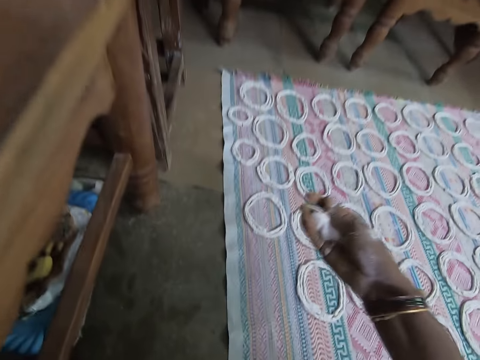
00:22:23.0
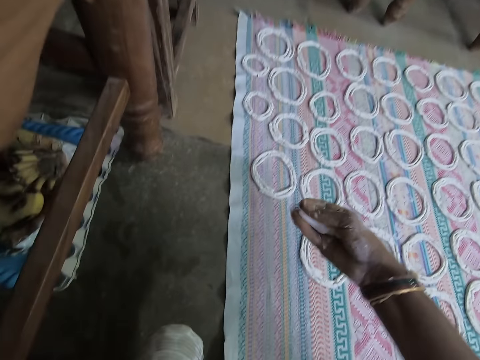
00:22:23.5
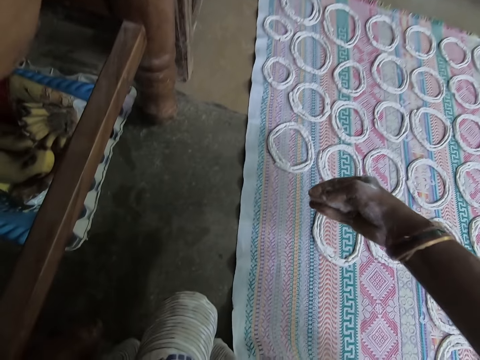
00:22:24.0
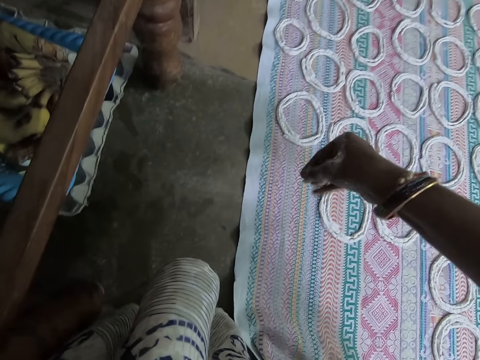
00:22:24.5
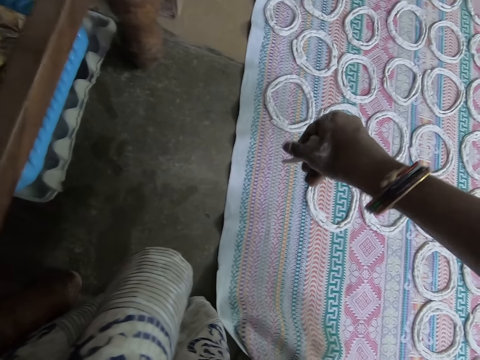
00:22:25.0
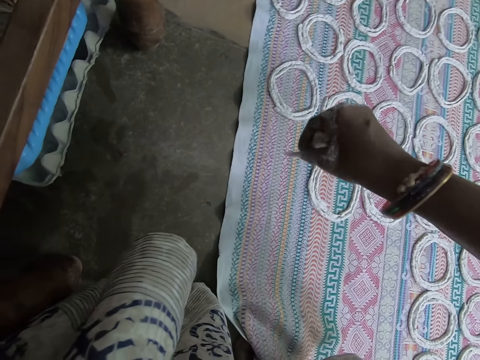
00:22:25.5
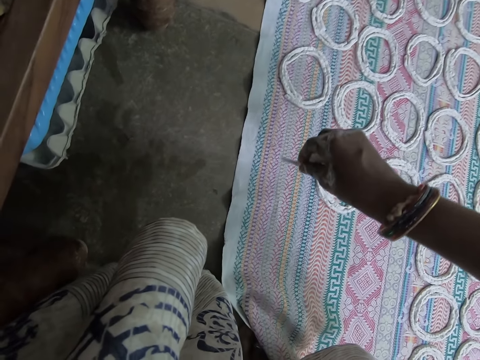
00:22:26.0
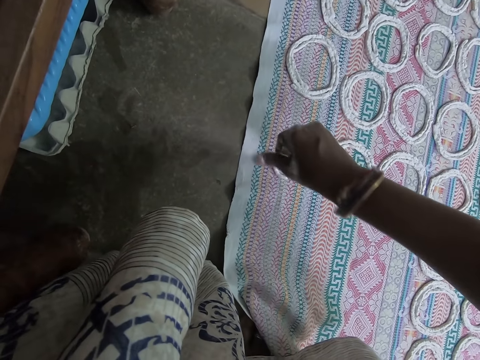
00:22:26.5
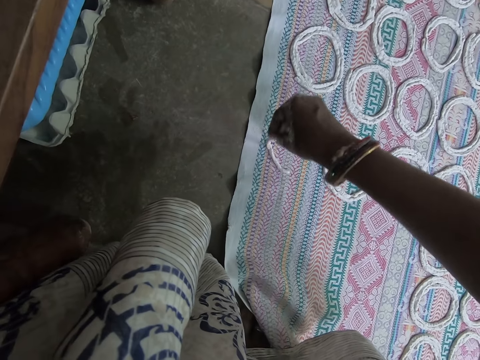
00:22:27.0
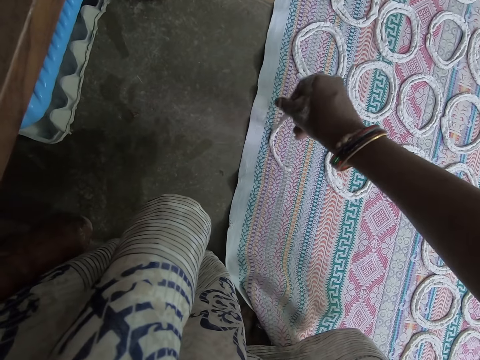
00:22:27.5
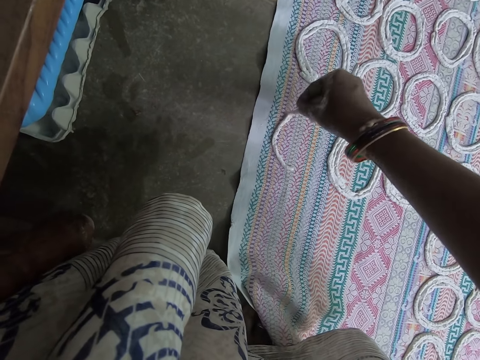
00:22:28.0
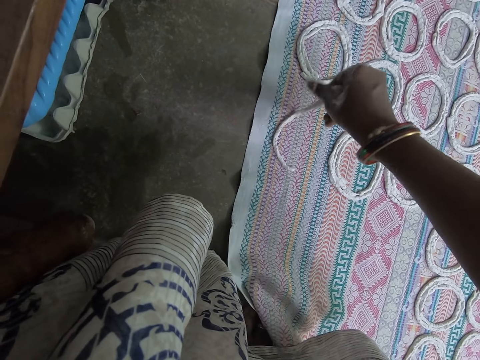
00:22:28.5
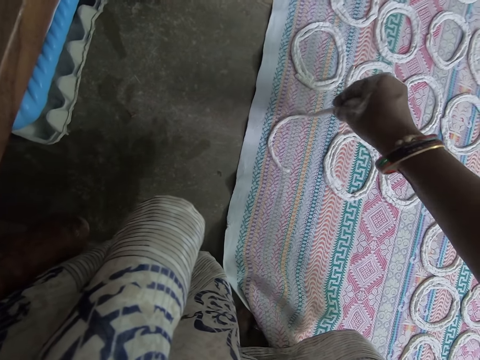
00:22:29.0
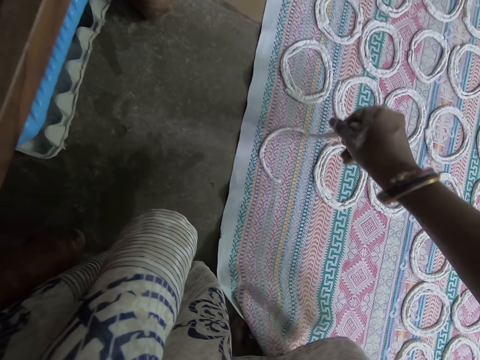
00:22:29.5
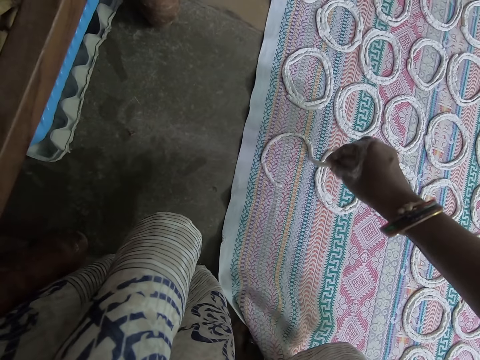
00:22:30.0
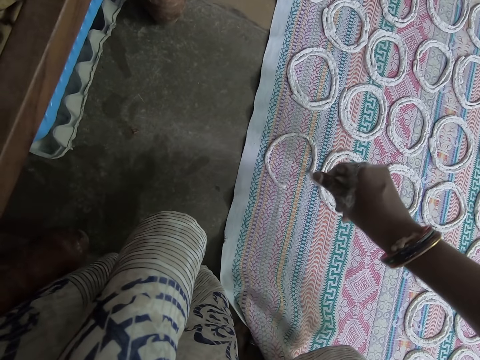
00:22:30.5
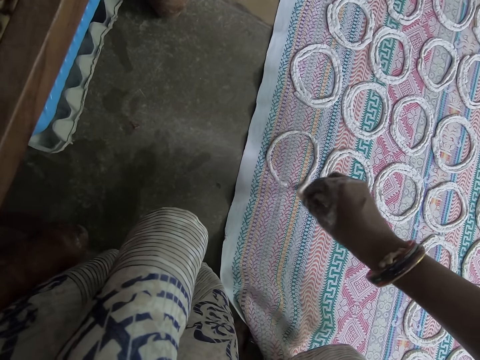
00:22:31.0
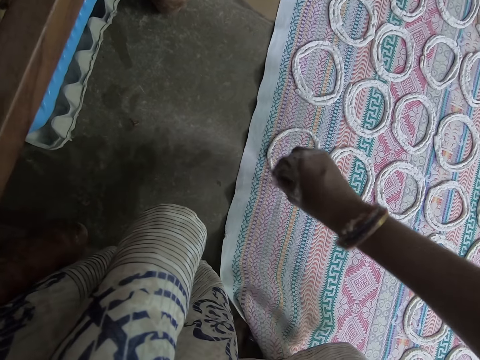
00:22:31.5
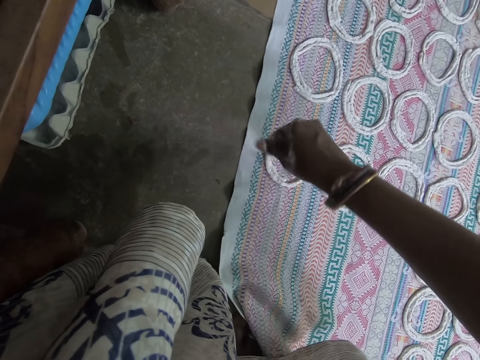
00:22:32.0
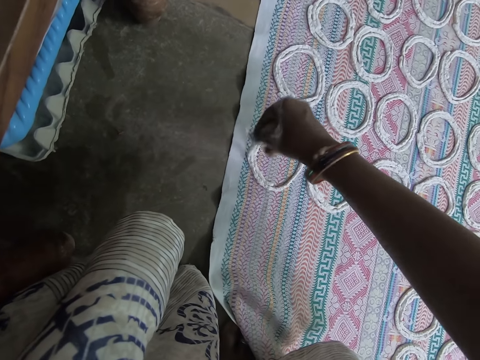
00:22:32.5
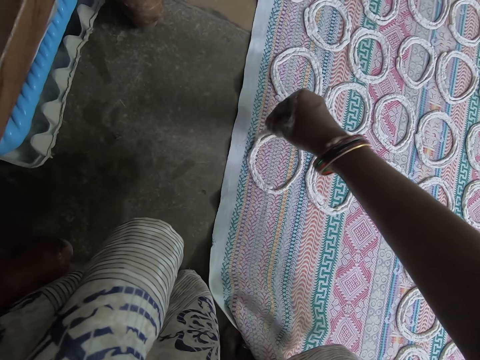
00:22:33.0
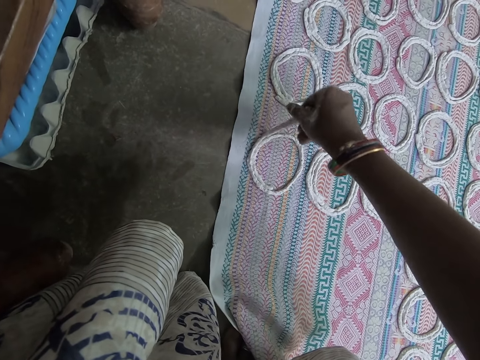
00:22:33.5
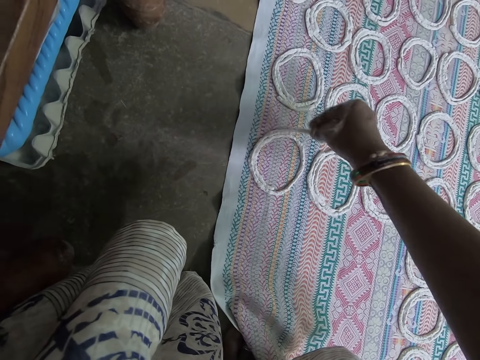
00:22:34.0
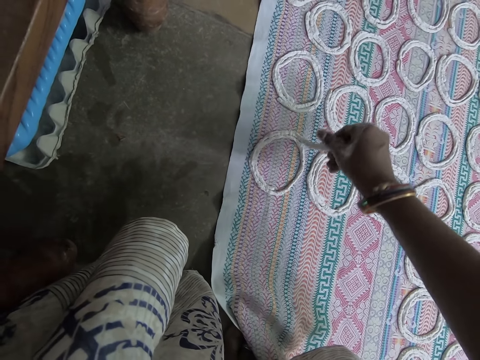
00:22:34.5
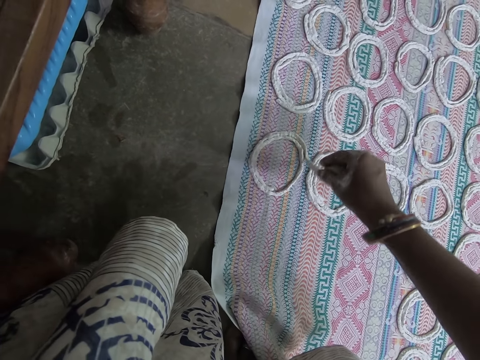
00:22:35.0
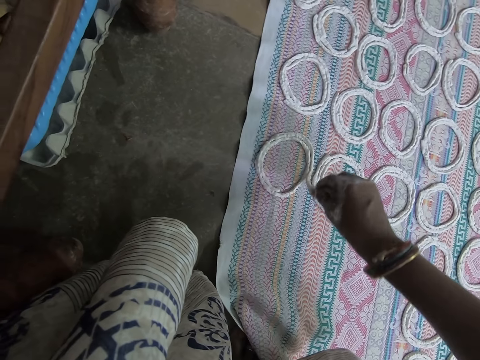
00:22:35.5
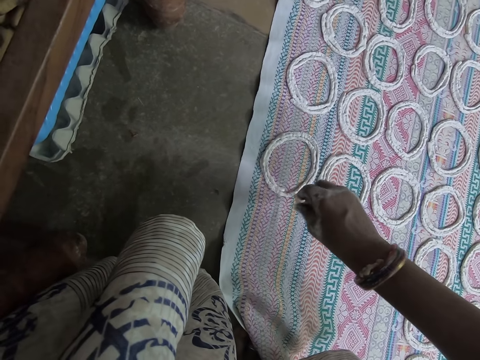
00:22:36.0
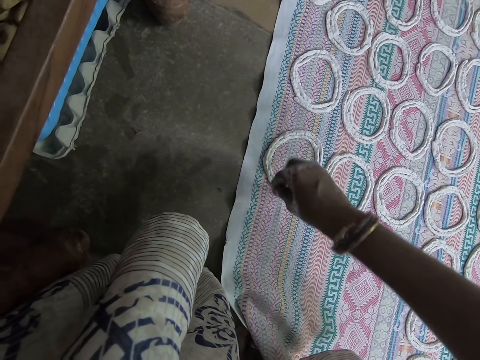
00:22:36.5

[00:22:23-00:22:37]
The camera wearer rotates the dough. She makes shapes out of the murukku snack paste in her right hand on the mat on the floor. She makes a circle with the dough.

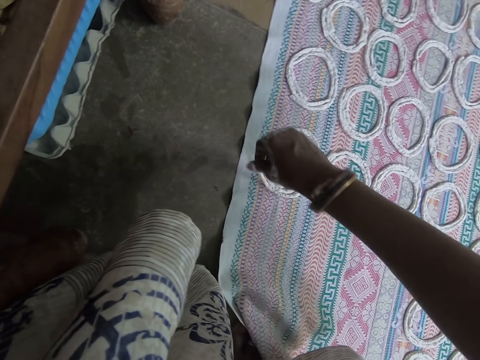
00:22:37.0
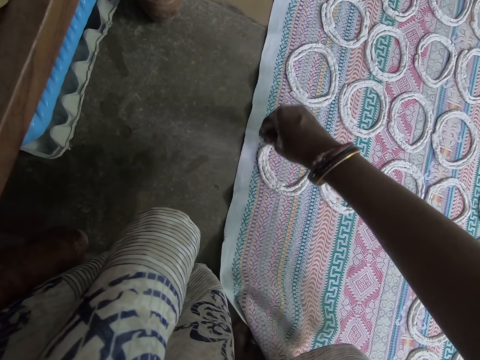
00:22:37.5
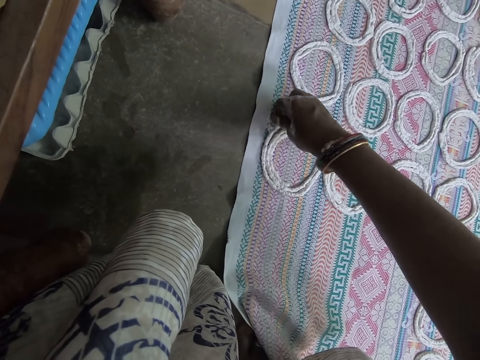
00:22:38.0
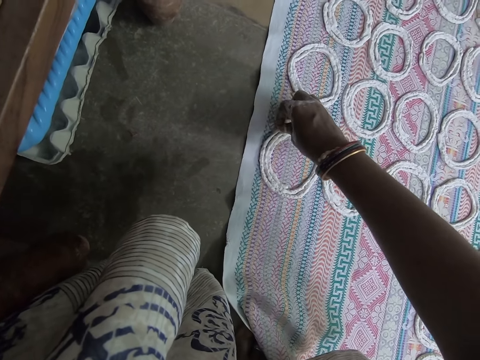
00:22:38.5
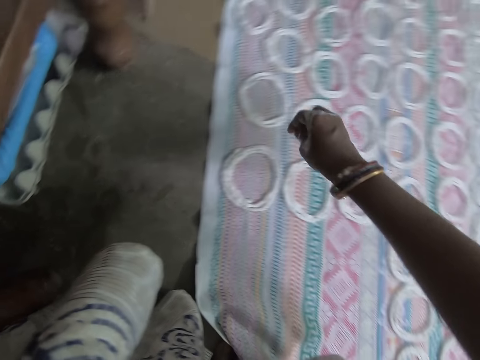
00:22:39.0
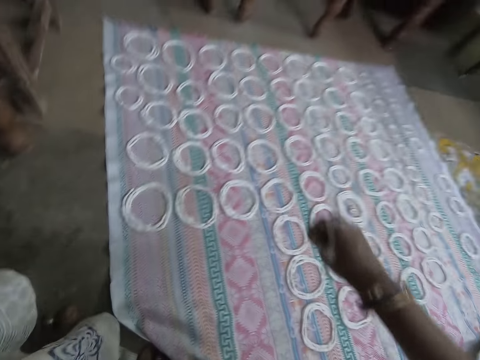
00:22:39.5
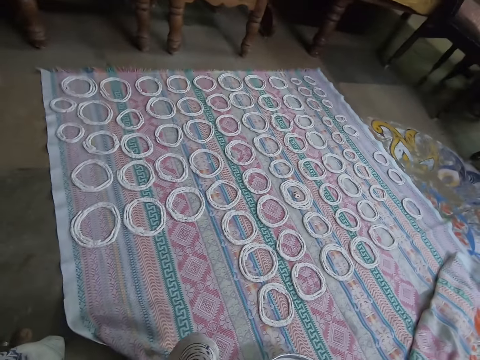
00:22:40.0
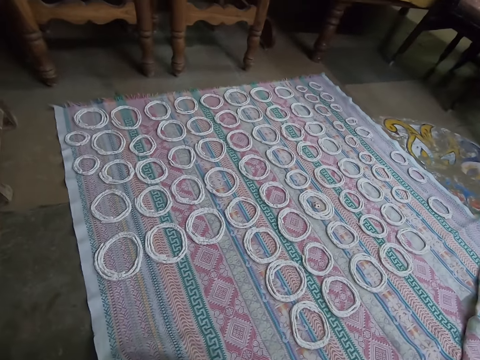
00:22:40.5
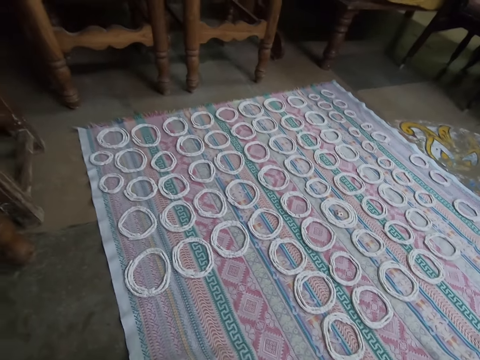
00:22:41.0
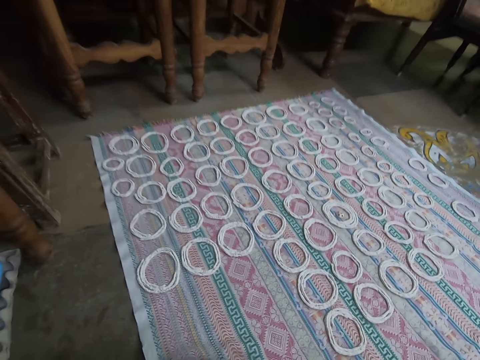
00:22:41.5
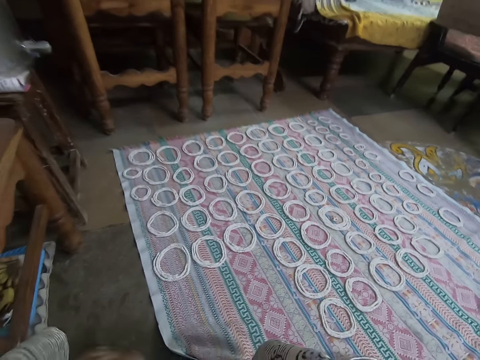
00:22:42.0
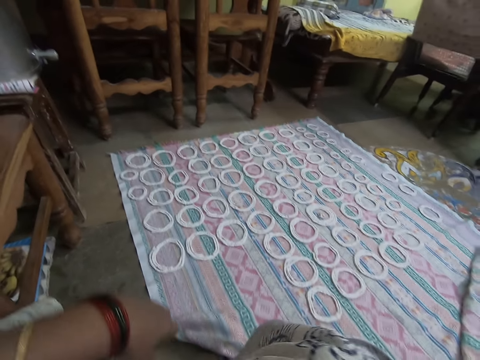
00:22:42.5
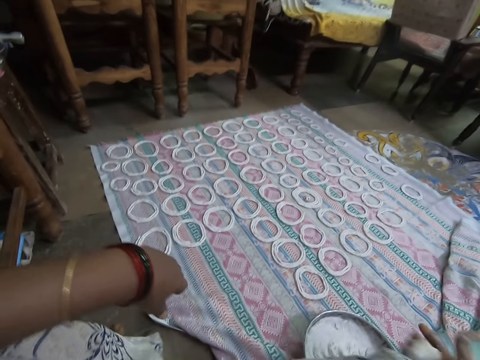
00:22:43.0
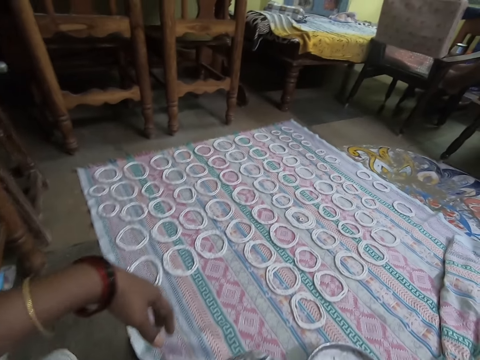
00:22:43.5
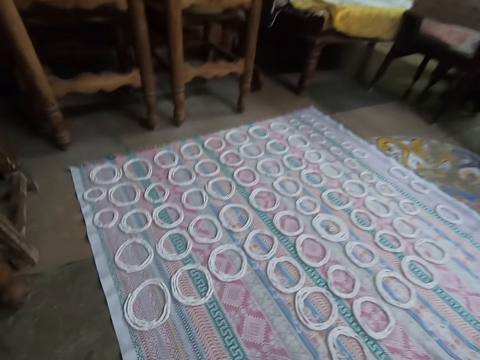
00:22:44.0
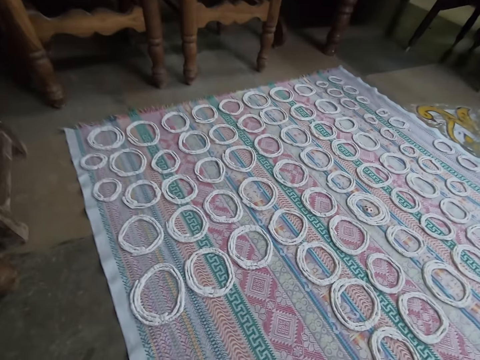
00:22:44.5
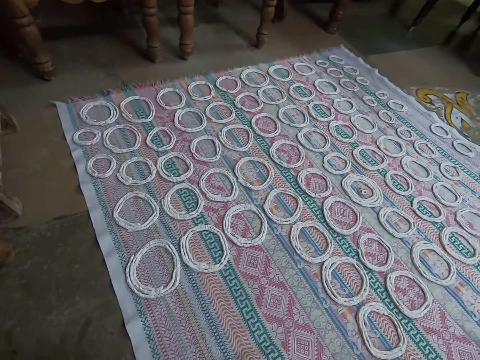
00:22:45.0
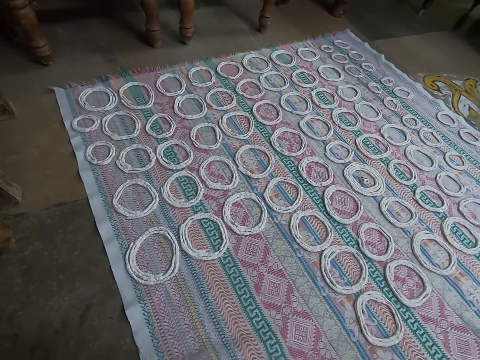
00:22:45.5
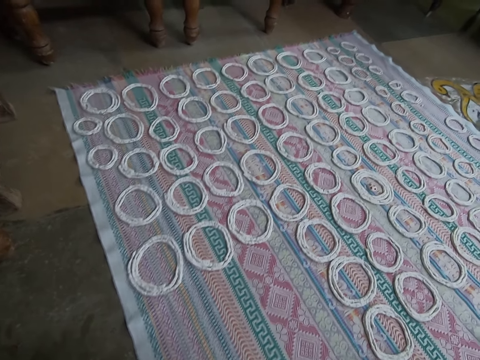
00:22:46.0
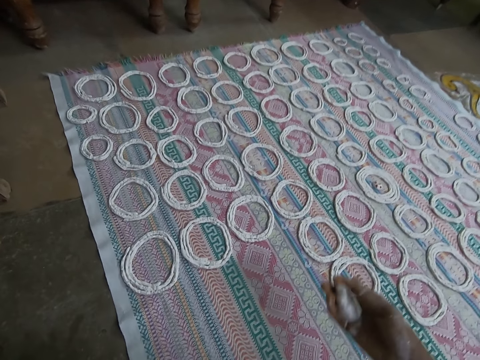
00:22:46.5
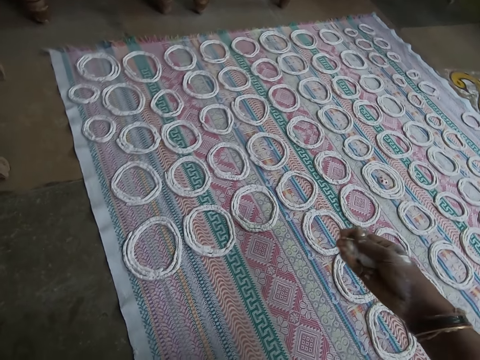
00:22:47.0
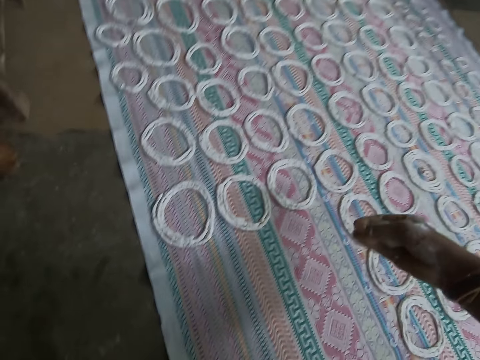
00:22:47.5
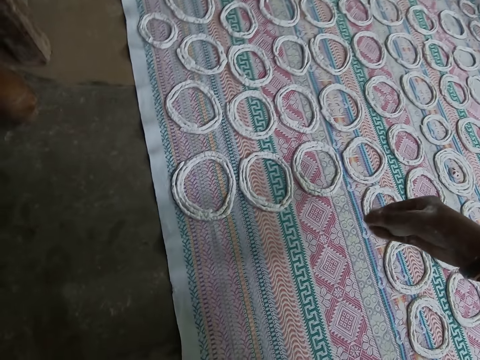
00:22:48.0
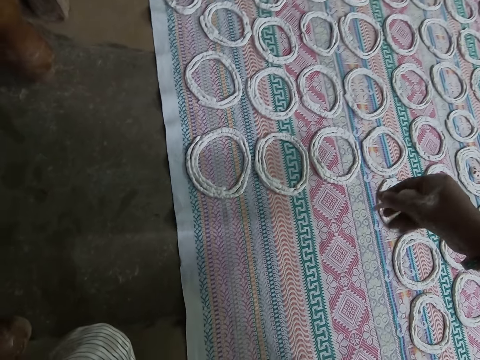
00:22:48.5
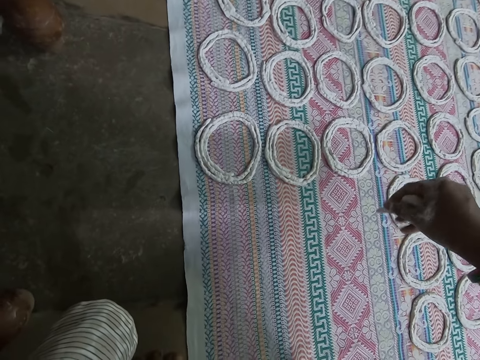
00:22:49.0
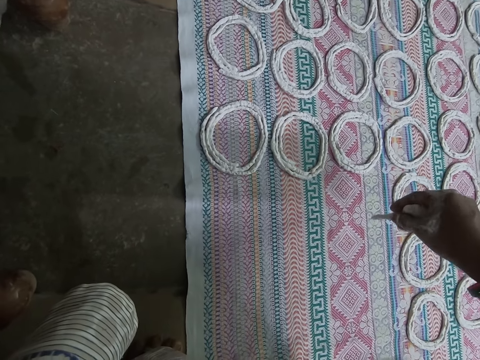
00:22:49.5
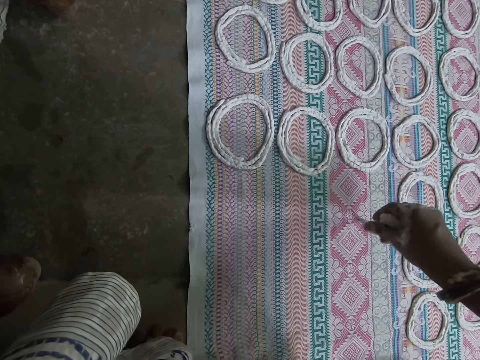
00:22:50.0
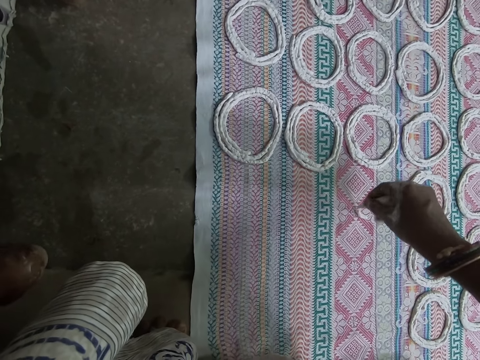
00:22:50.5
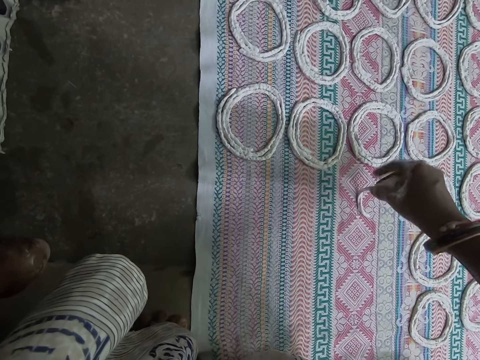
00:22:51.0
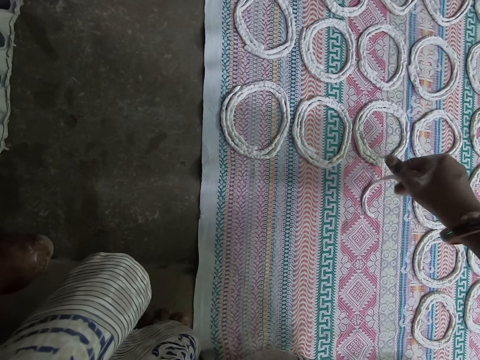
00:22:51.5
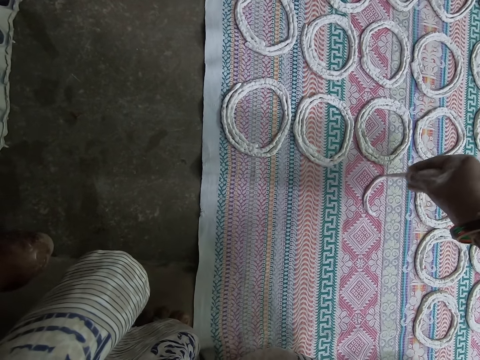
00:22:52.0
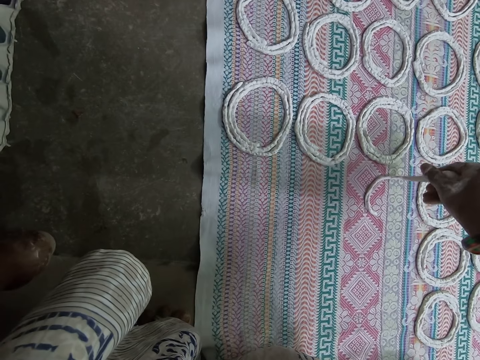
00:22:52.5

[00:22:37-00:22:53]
The camera wearer pulls their hand backwards. They press the murukku snack paste in their right hand. They knead the dough with their hand. They curl the murukku paste on the mat with their right hand.
